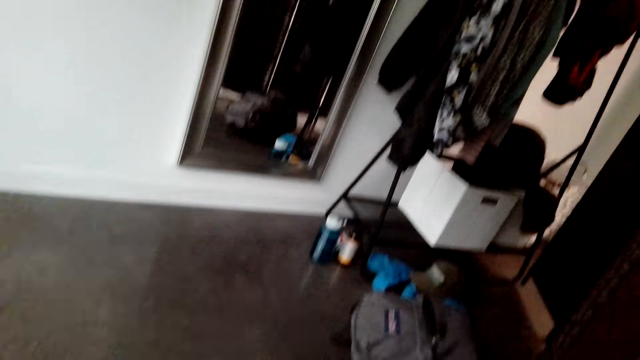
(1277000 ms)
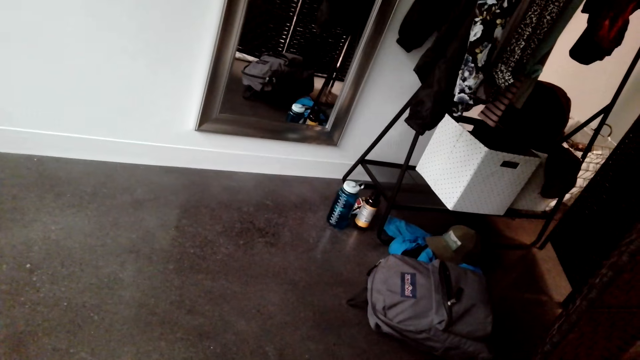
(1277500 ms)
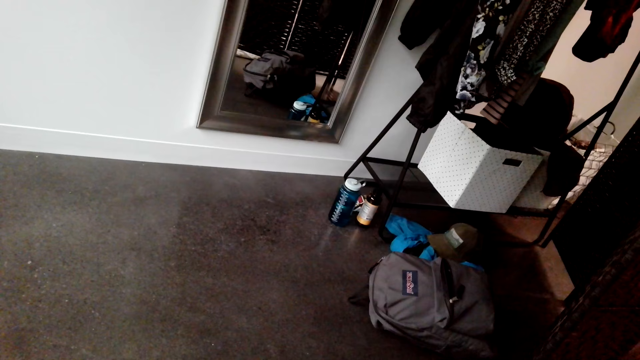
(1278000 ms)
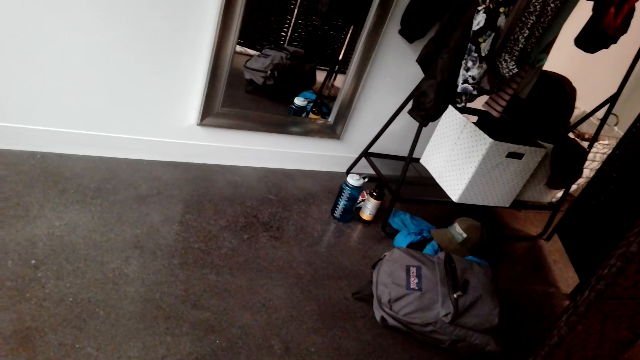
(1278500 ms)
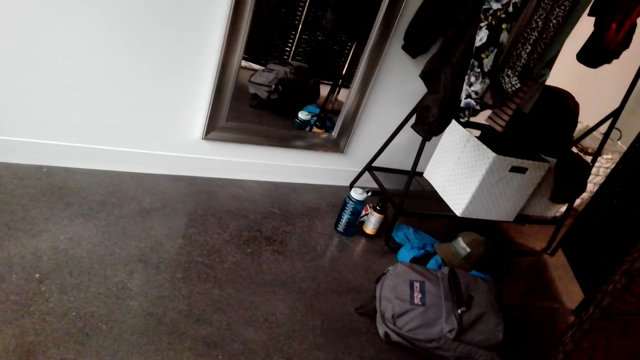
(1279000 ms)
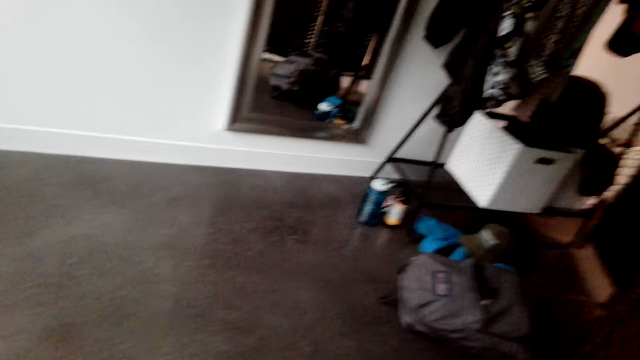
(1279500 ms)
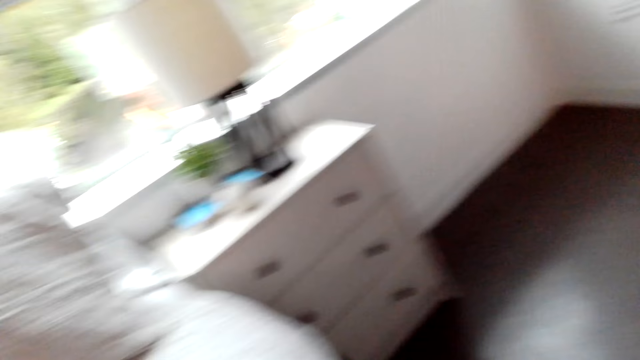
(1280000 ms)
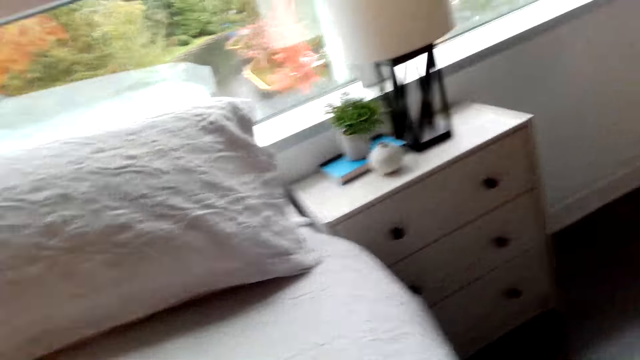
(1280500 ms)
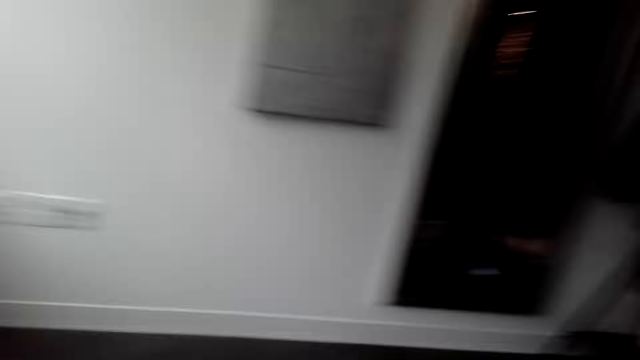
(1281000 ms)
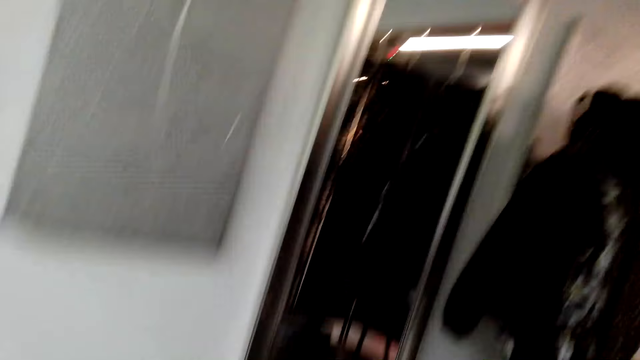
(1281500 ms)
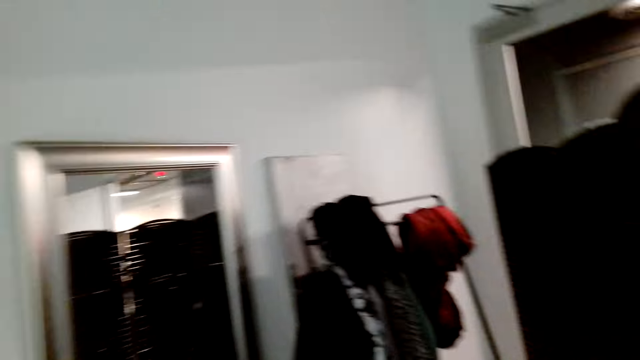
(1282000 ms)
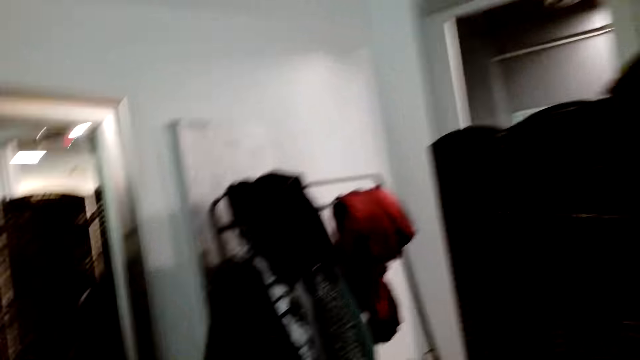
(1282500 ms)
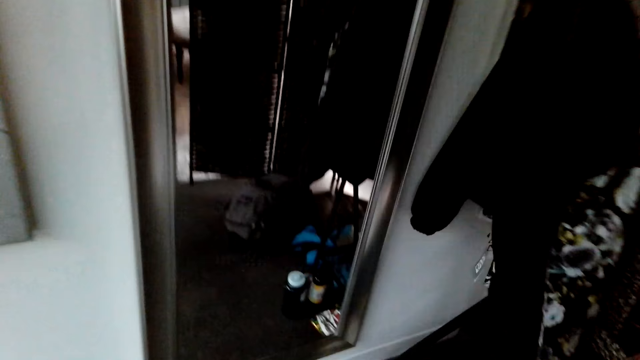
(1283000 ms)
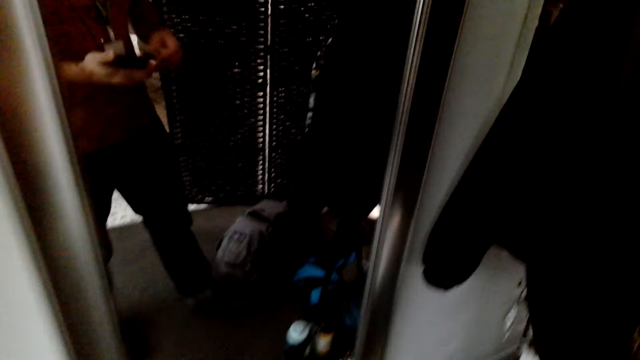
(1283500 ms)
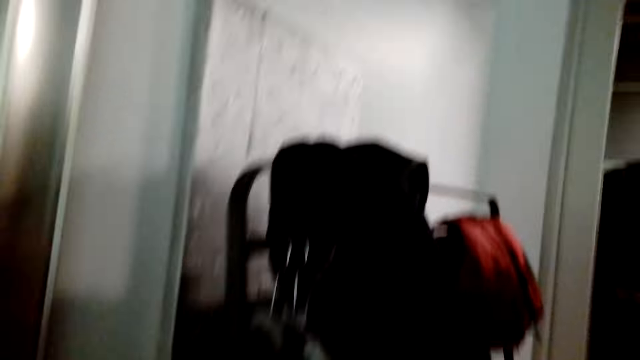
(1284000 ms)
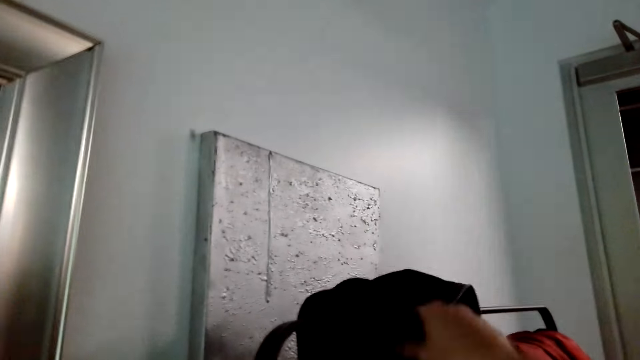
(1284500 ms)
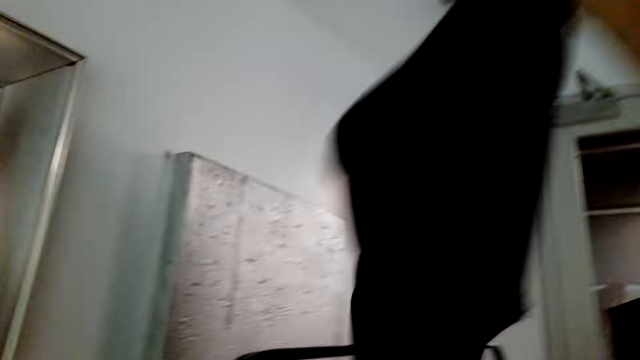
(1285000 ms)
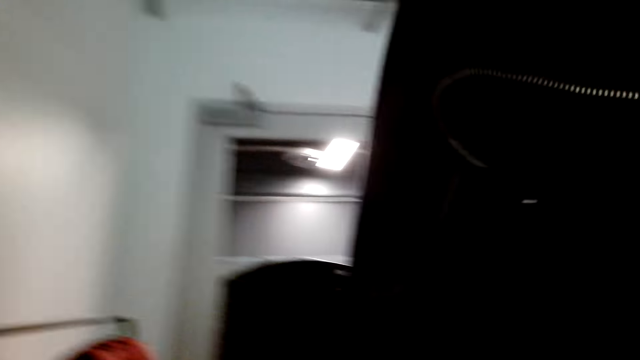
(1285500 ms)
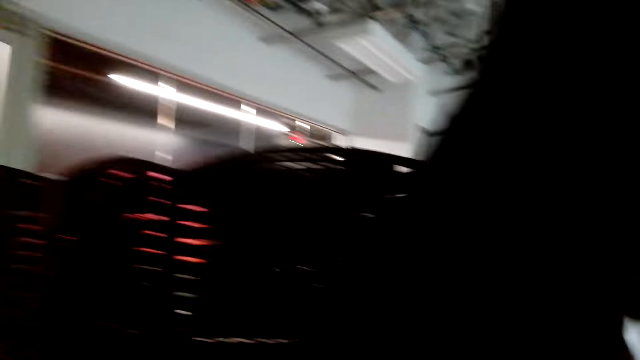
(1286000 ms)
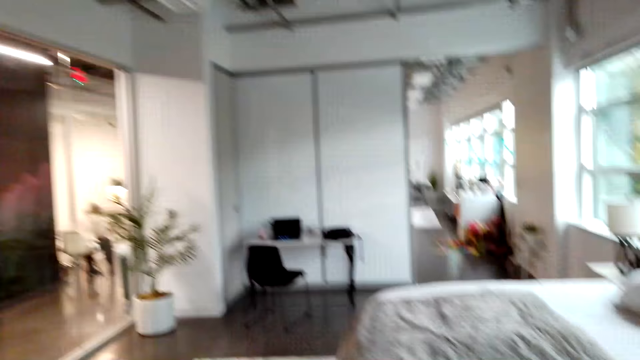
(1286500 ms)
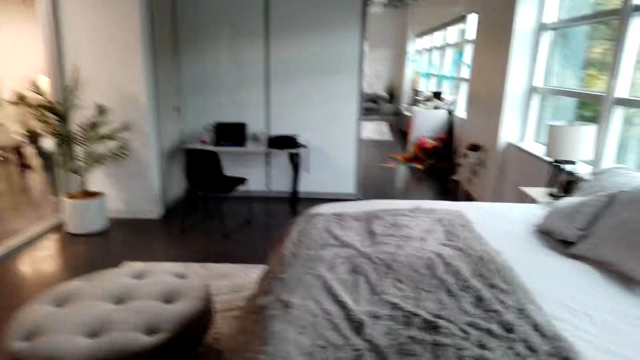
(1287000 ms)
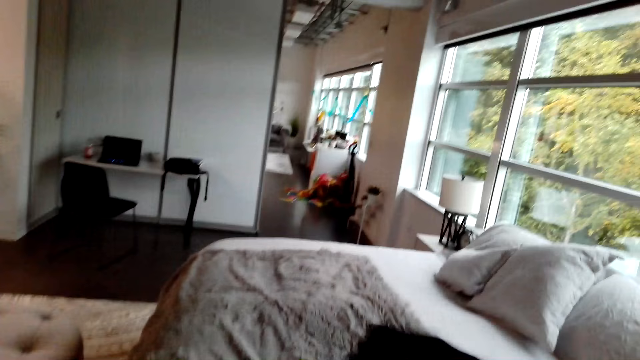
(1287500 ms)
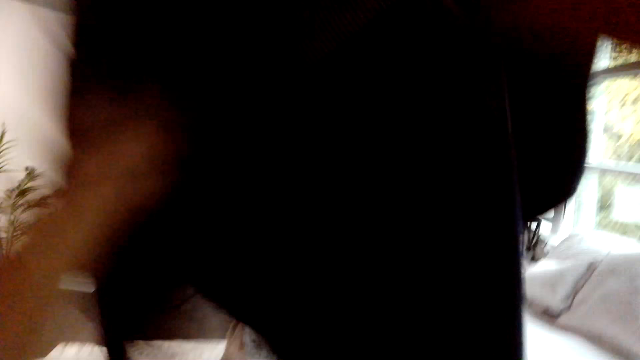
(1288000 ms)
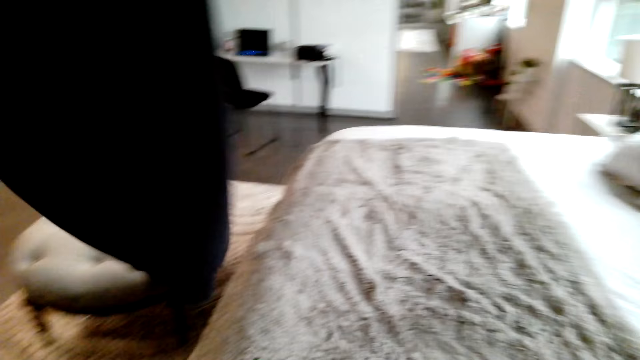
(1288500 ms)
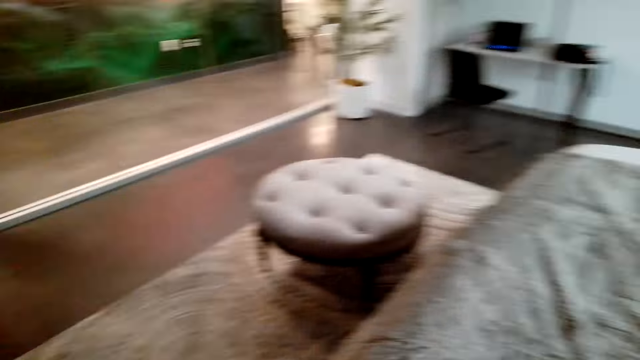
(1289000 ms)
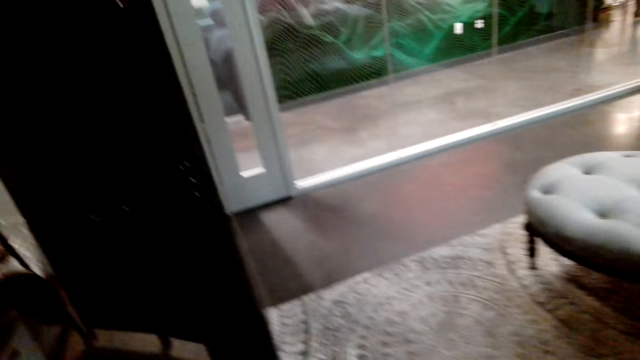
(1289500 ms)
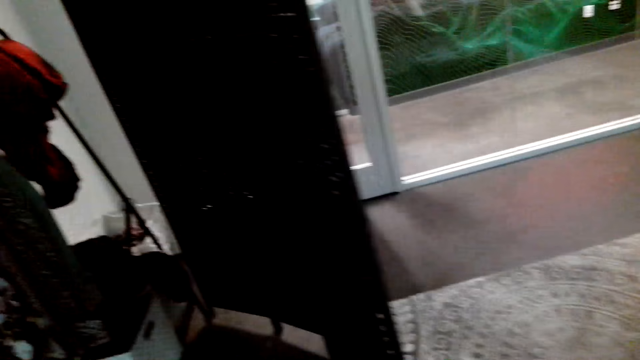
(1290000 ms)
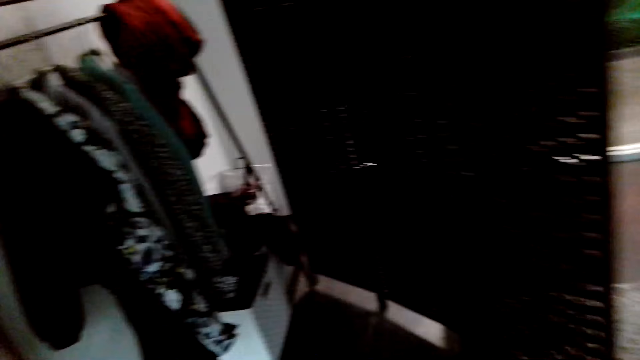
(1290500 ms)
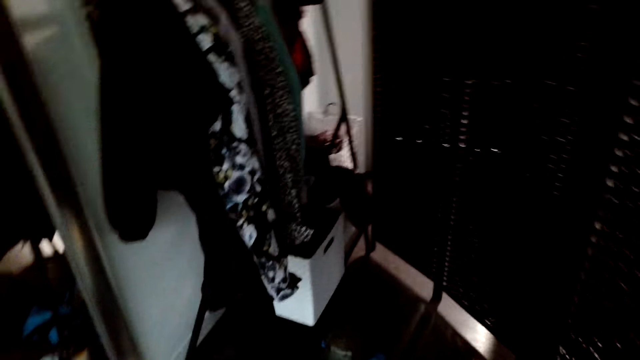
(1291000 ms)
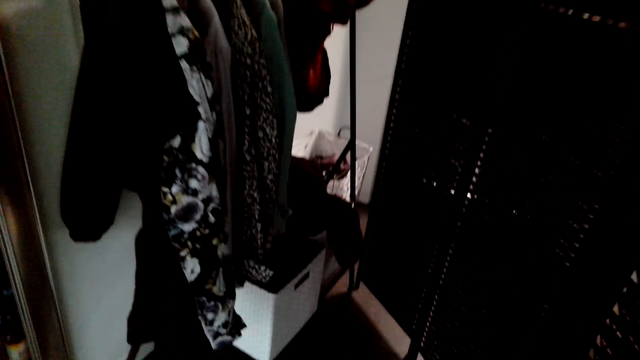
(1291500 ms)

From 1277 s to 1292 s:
The camera wearer looks around the room. They walk around the room. They take the sweater on the clothes stand. They look around the room. They walk around towards the bed.

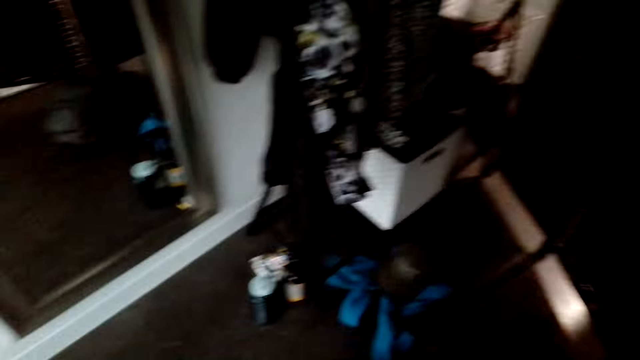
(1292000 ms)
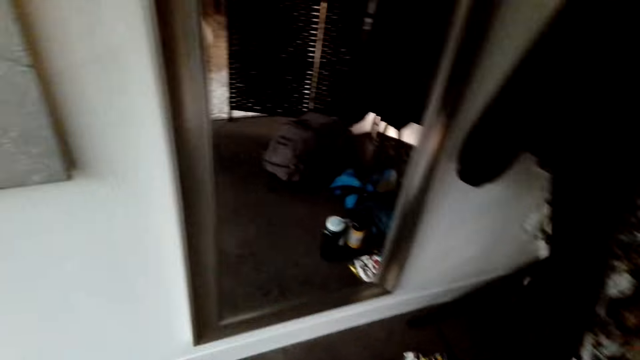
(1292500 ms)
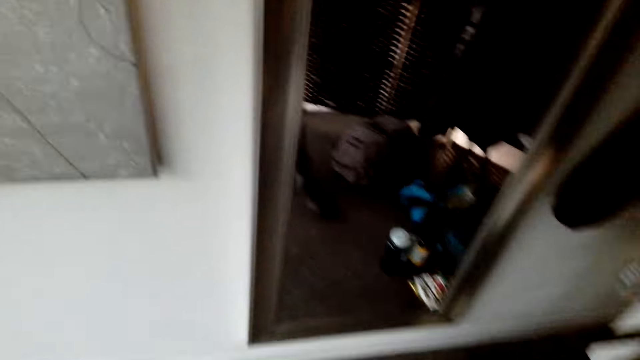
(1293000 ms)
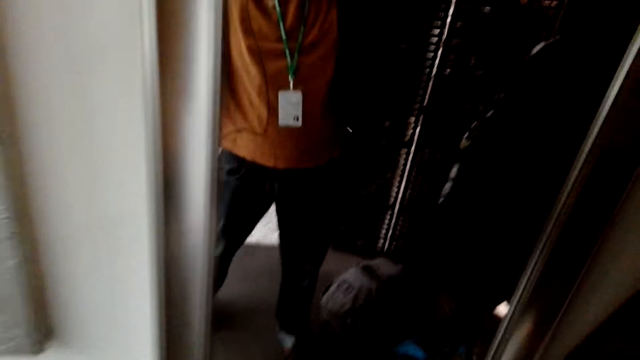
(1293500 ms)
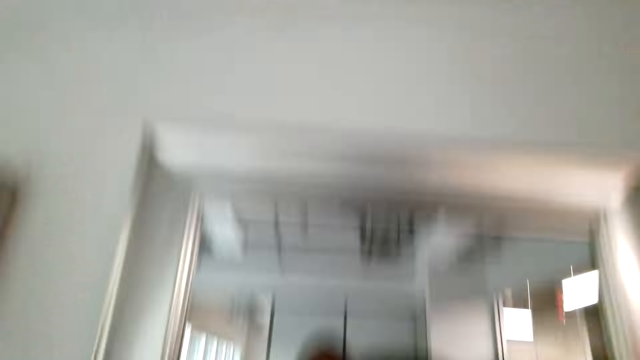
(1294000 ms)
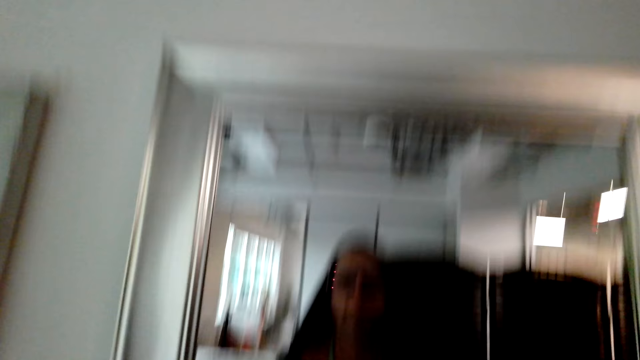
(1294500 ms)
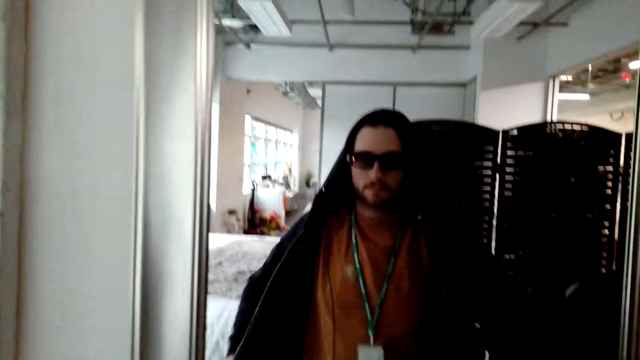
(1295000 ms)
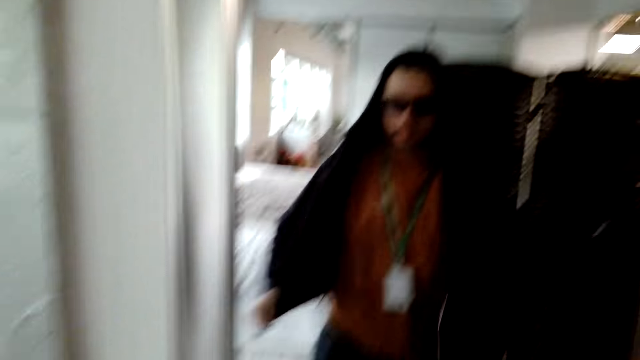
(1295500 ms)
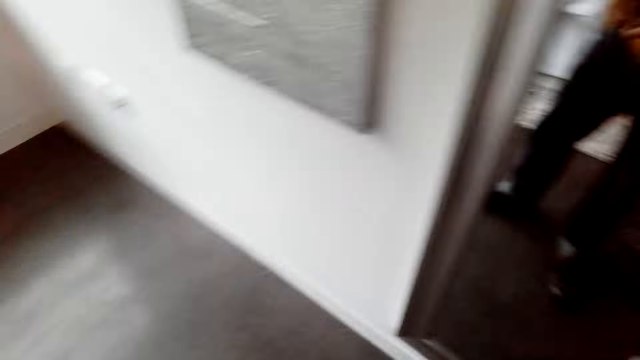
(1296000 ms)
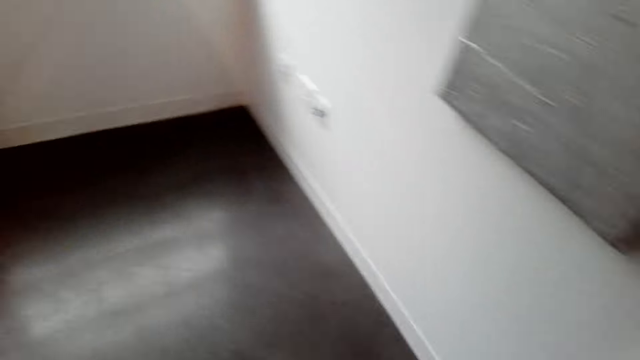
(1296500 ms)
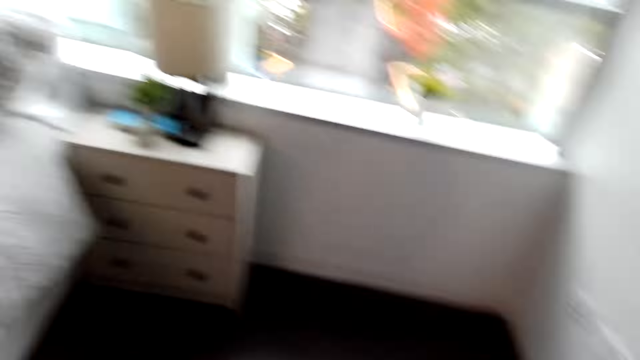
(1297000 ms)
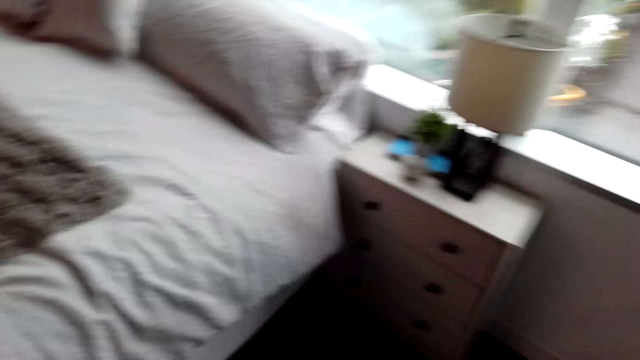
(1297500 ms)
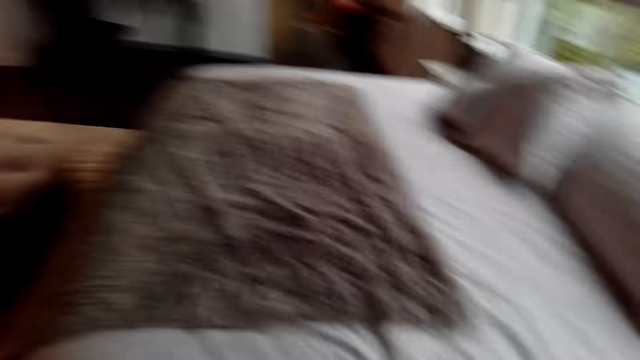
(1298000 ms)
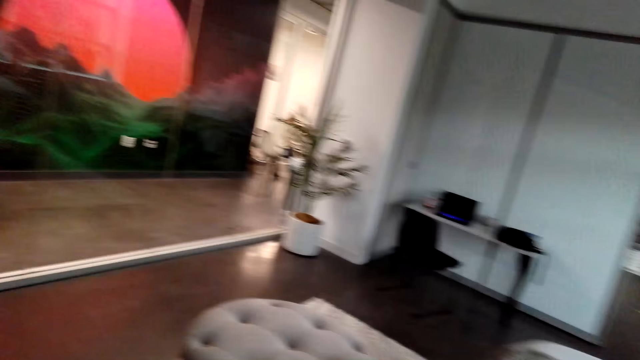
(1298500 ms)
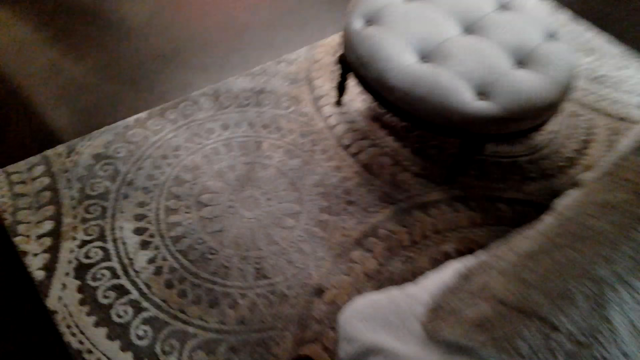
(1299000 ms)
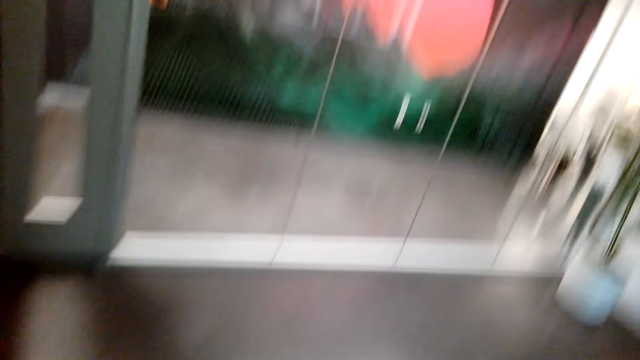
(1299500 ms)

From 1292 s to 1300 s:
The camera wearer puts on the sweater. They look around the room. They walk out of the room.
